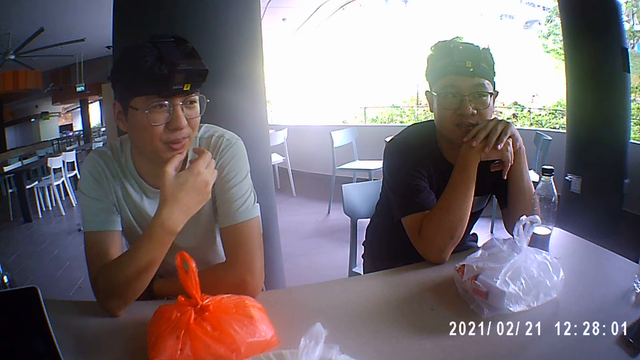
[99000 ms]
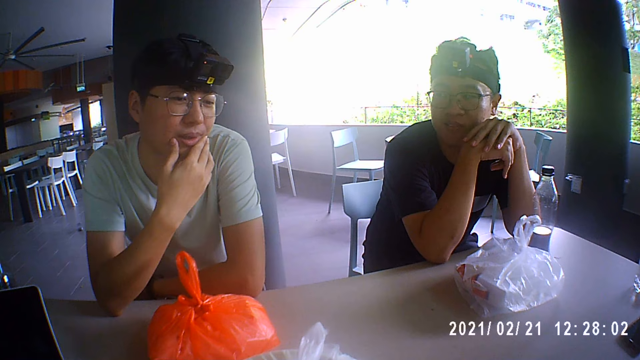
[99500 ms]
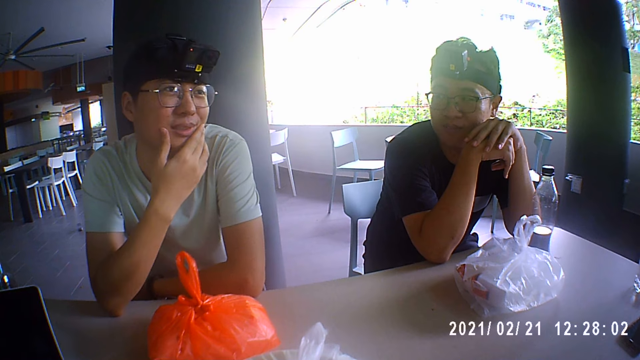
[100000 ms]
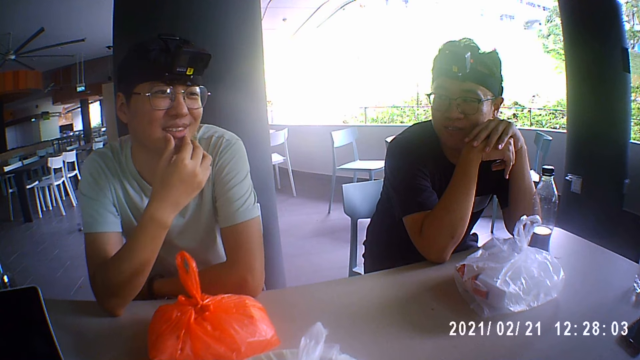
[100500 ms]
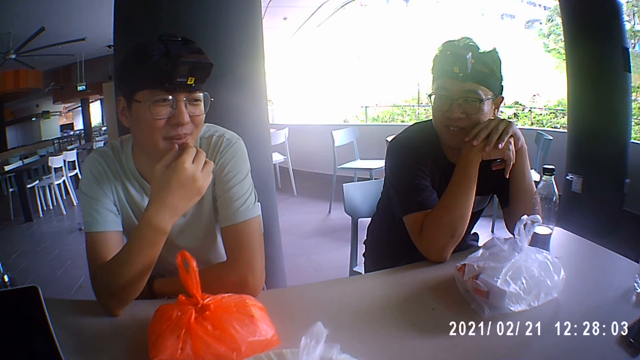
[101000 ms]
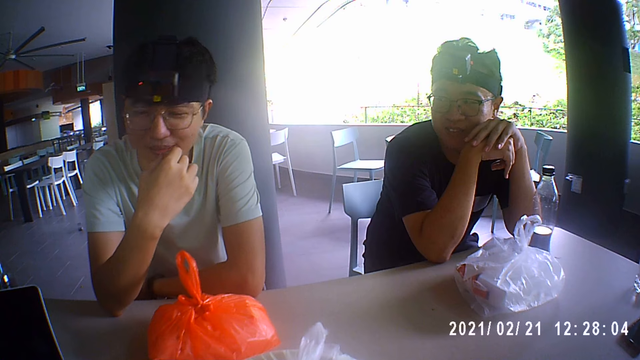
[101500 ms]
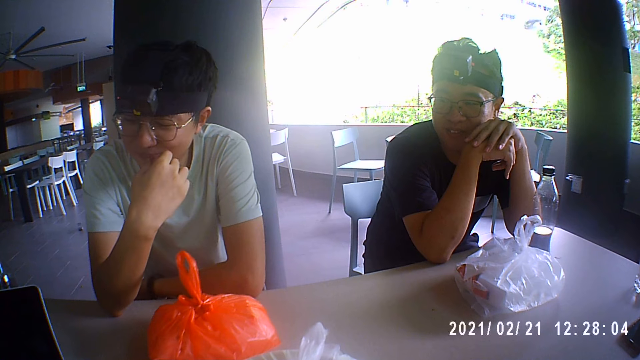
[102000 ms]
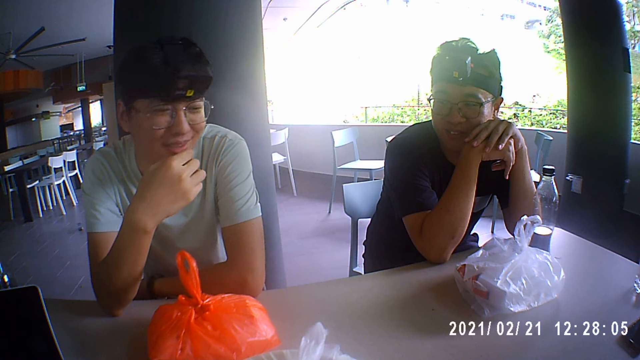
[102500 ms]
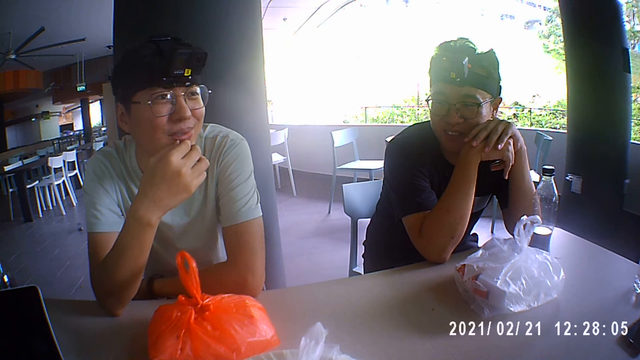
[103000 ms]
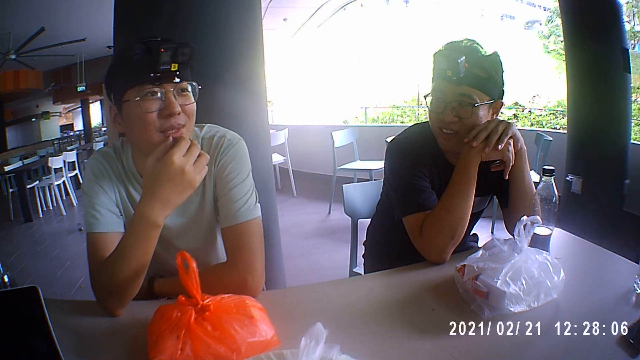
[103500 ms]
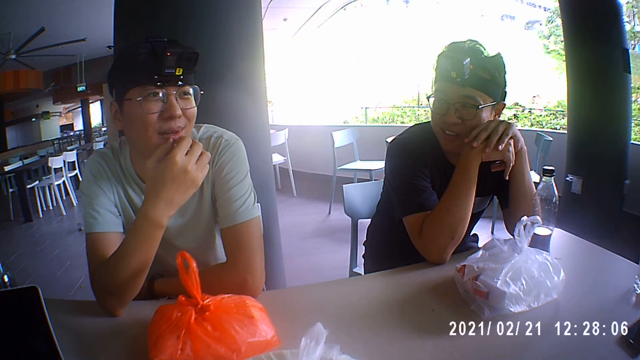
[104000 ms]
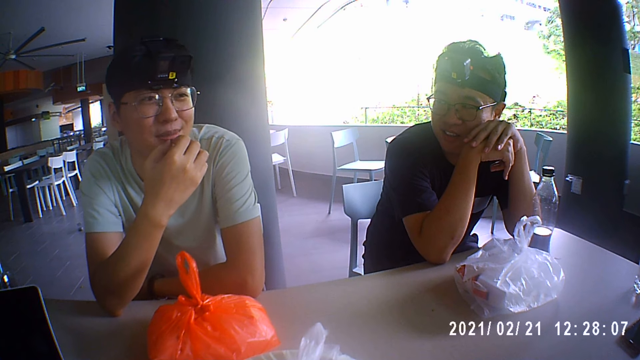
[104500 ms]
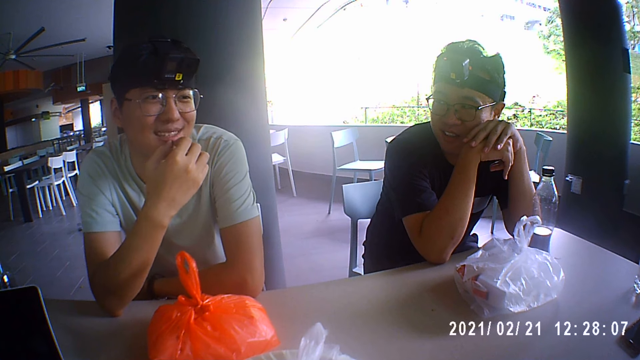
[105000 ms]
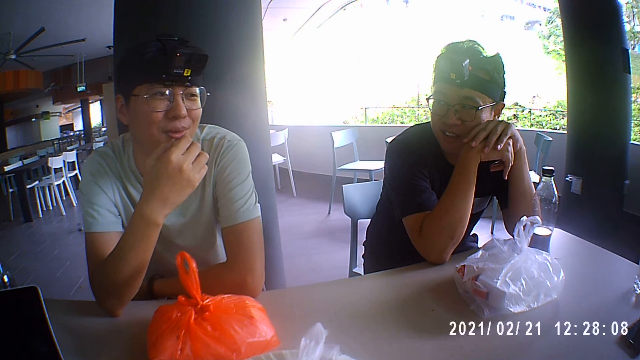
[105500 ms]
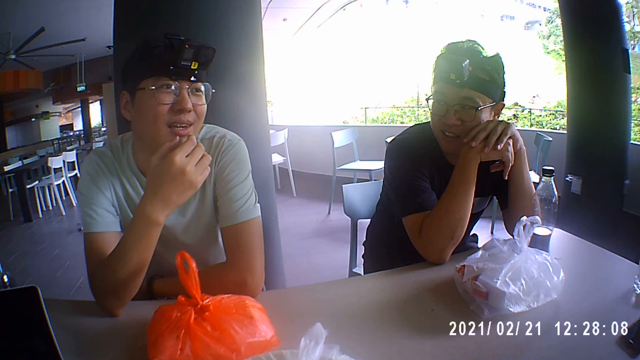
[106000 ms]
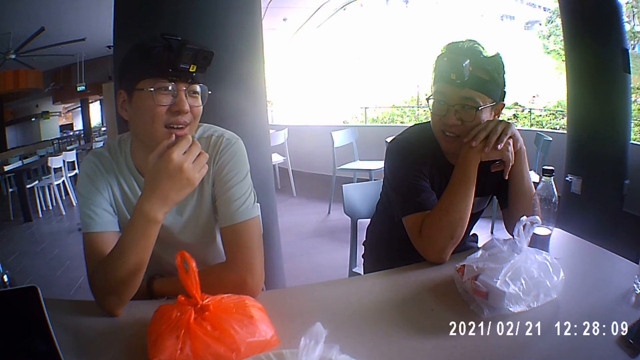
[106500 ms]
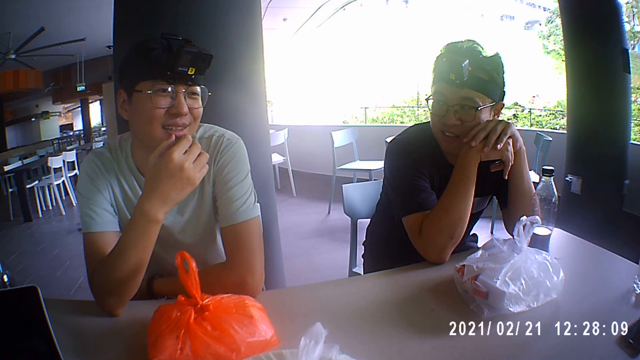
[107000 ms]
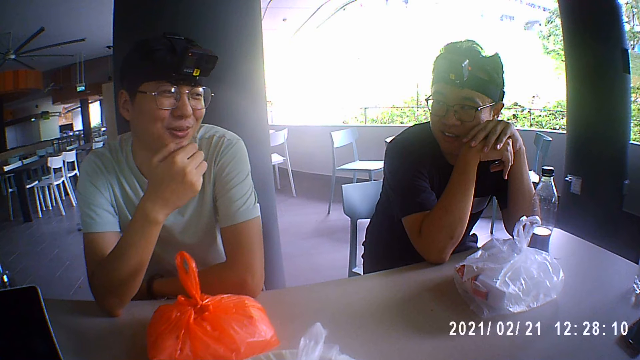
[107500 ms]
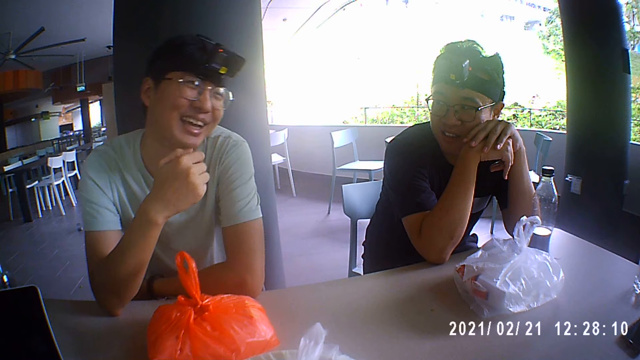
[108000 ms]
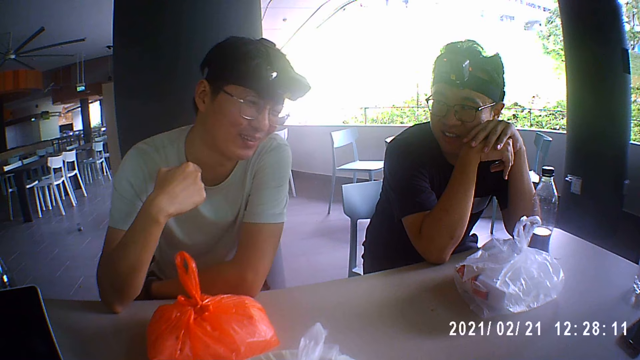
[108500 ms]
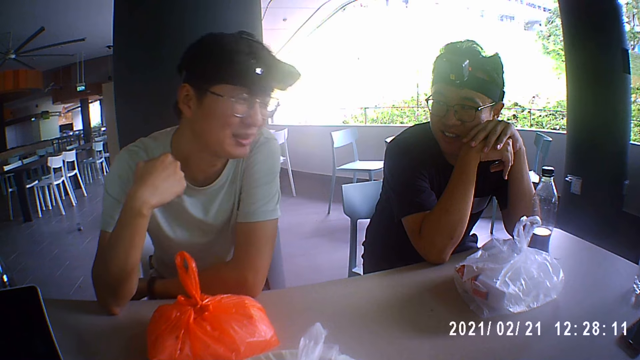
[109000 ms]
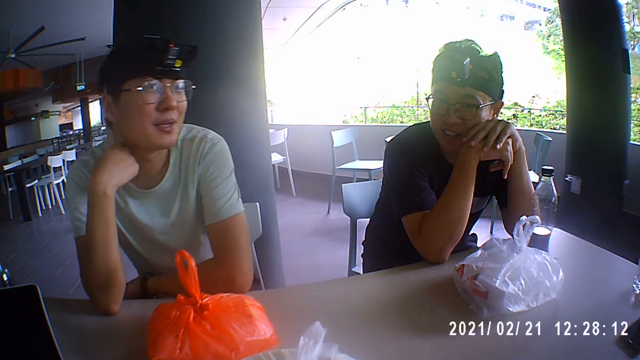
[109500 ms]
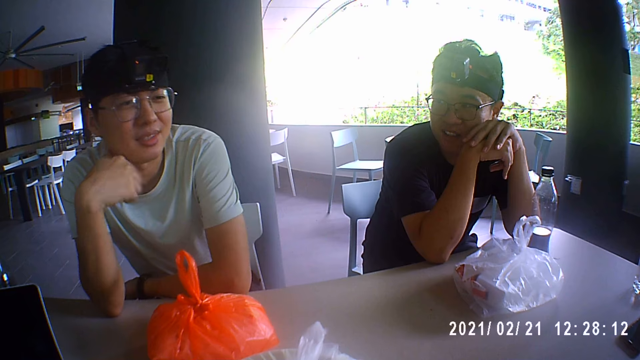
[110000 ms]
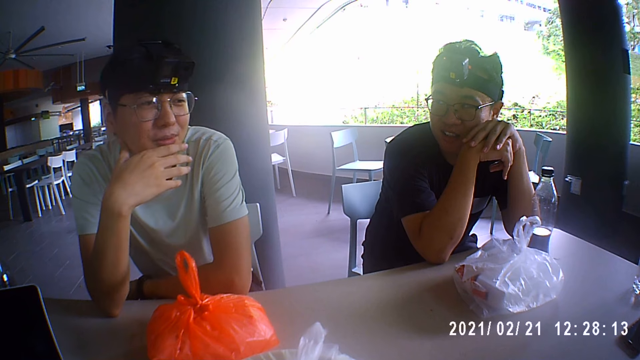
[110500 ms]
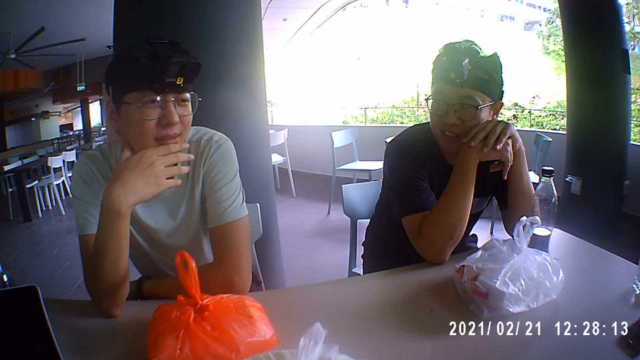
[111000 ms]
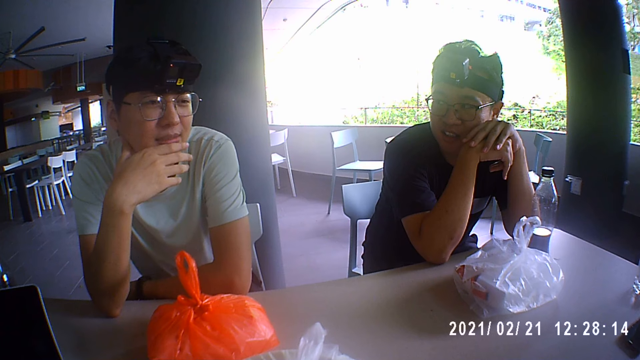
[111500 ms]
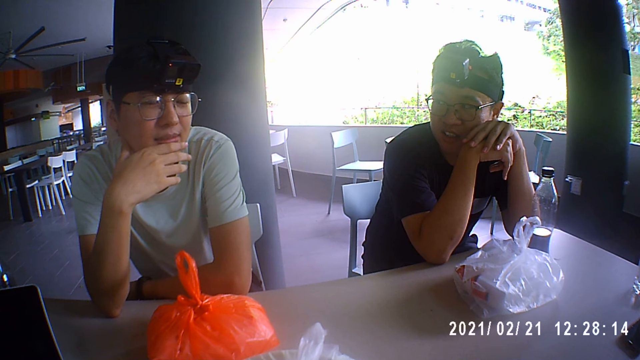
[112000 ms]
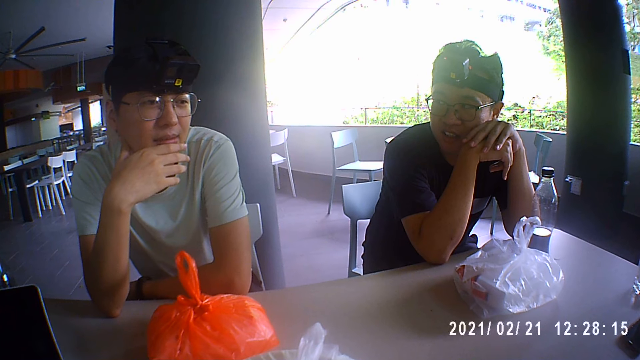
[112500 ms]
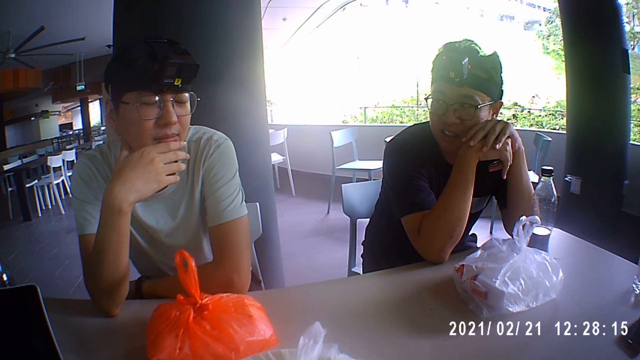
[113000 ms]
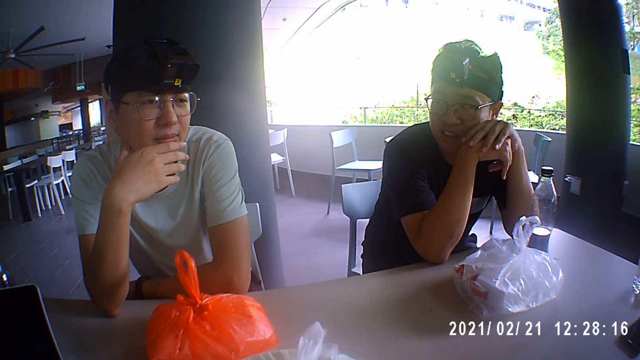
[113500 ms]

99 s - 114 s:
A person looks at another person. A man talks. The camera wearer looks at the man. The second person laughs and moves his body. The second person touches his chin. A third person talks to the second person, the first person and the camera wearer.

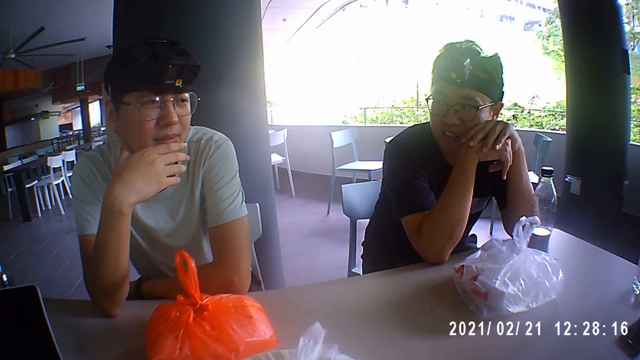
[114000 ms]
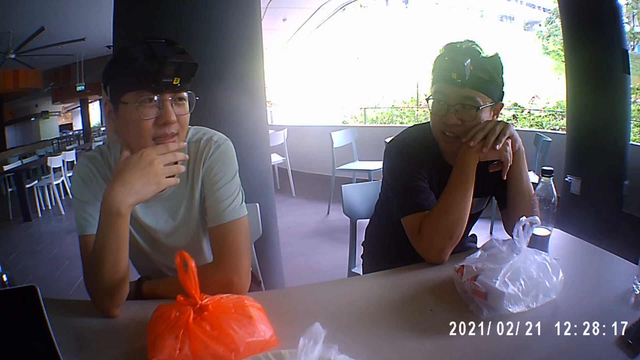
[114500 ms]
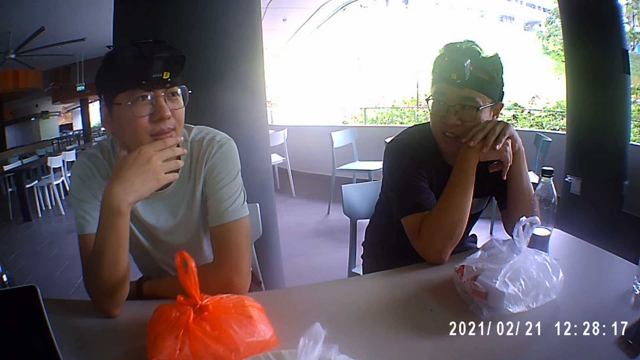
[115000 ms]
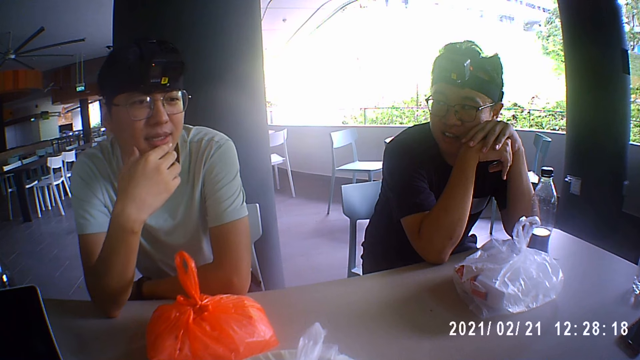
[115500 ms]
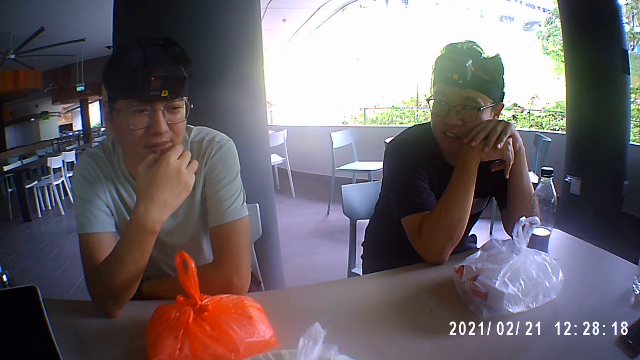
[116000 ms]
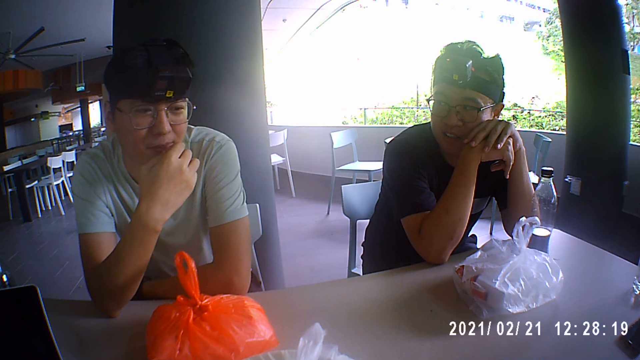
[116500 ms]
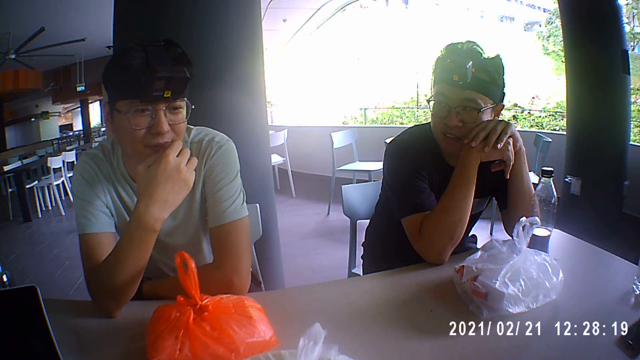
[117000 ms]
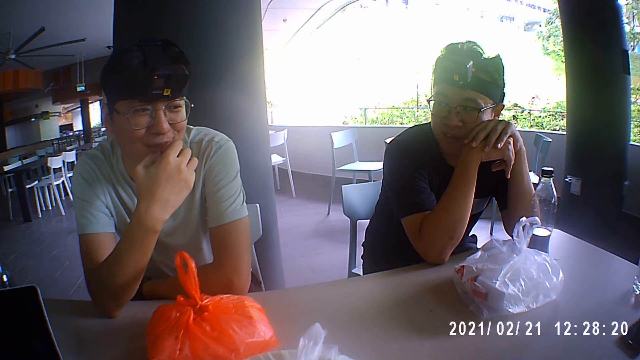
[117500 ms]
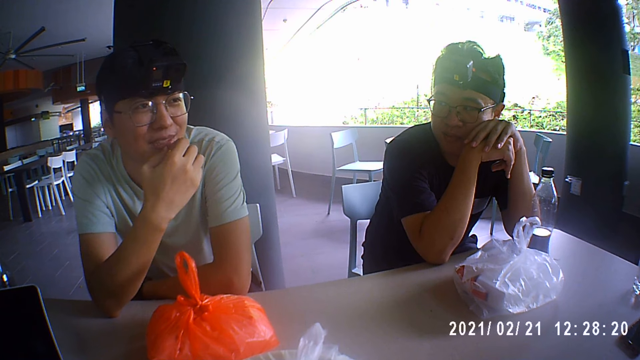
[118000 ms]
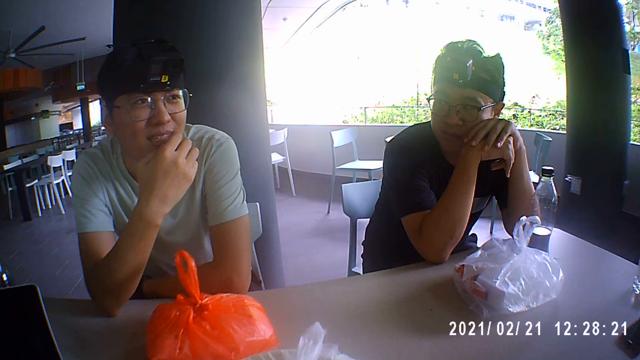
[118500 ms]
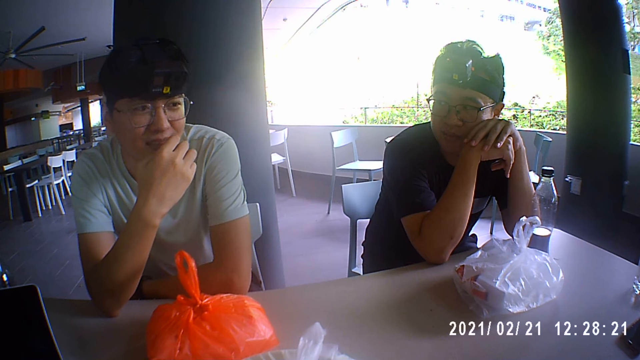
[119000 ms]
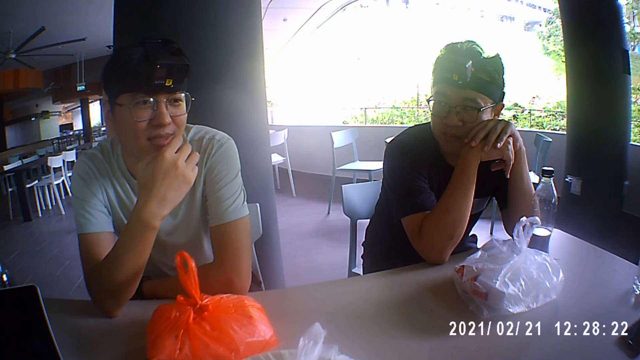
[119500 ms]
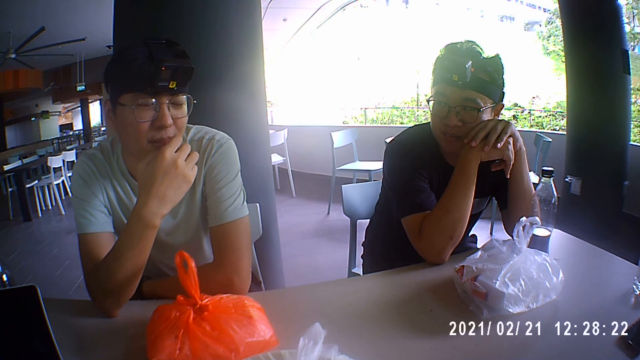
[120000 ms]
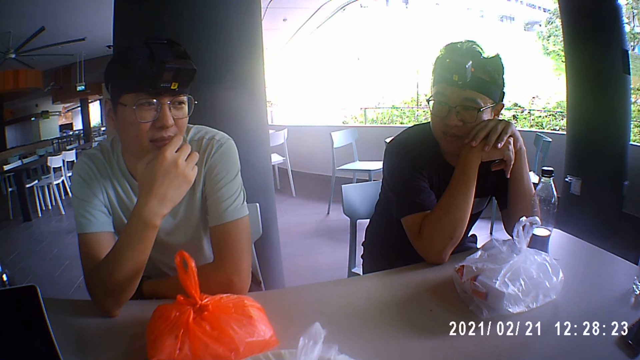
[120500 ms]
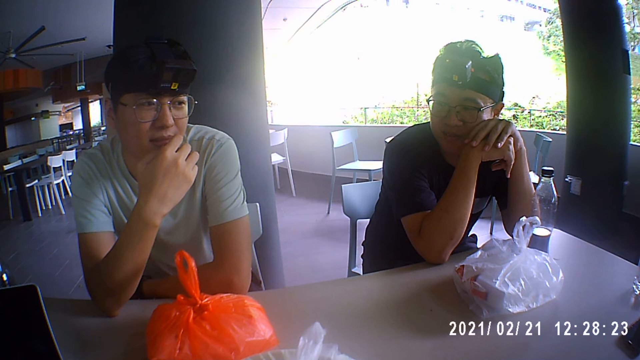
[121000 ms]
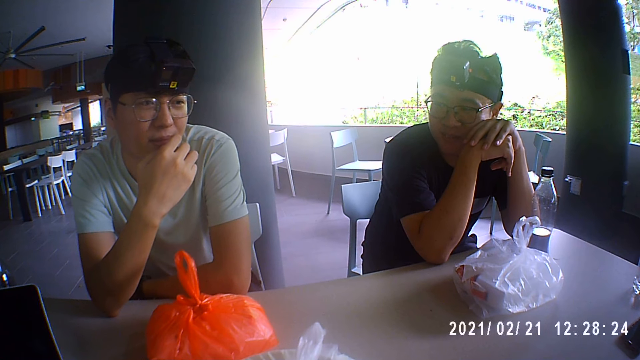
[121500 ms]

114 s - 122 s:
A person talks to another person, a third person, and the camera wearer.
